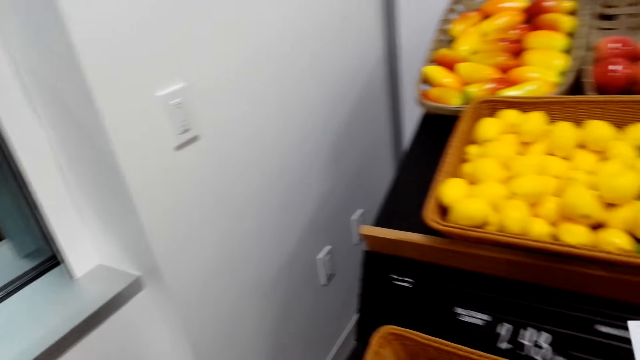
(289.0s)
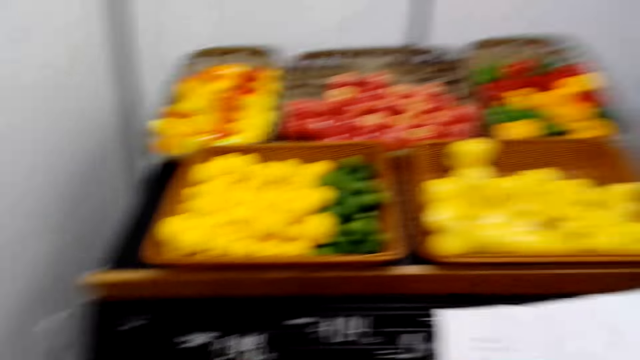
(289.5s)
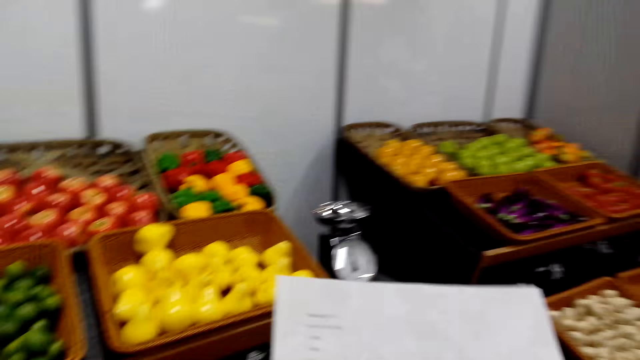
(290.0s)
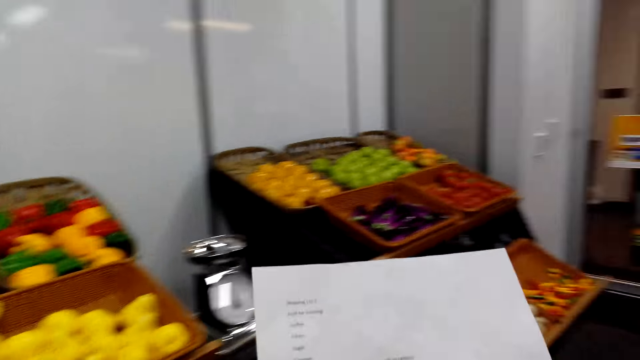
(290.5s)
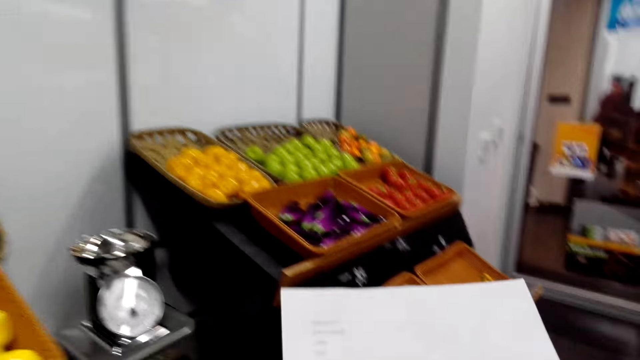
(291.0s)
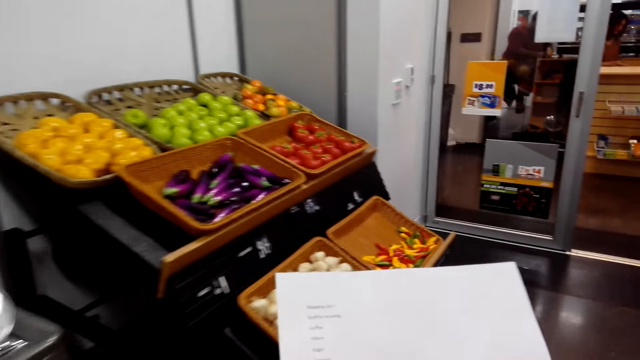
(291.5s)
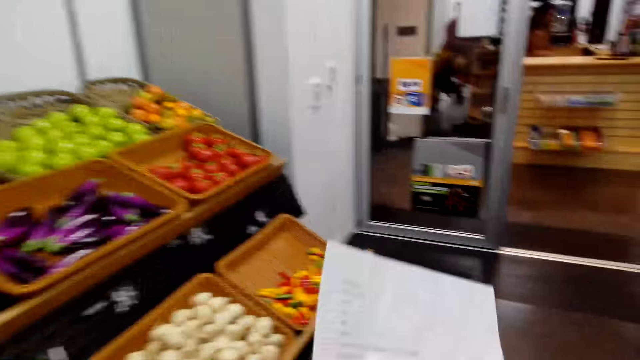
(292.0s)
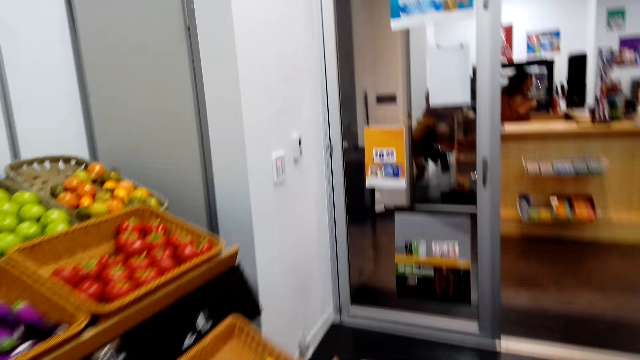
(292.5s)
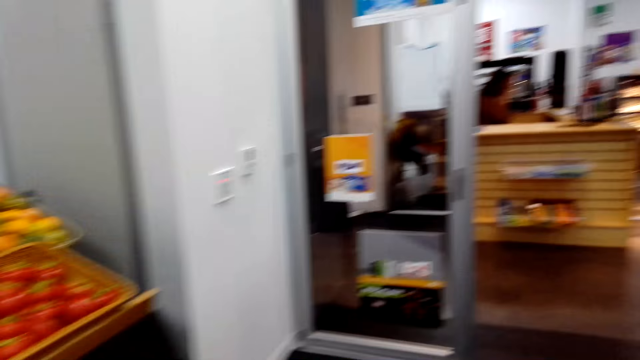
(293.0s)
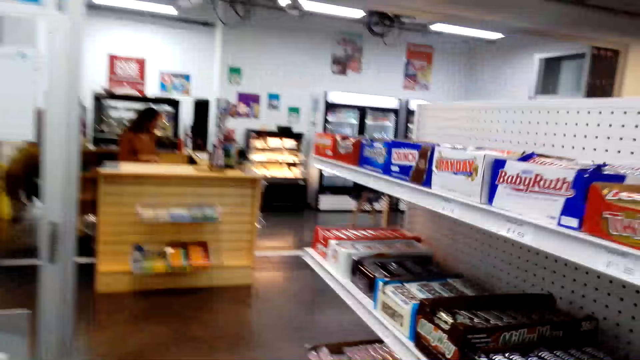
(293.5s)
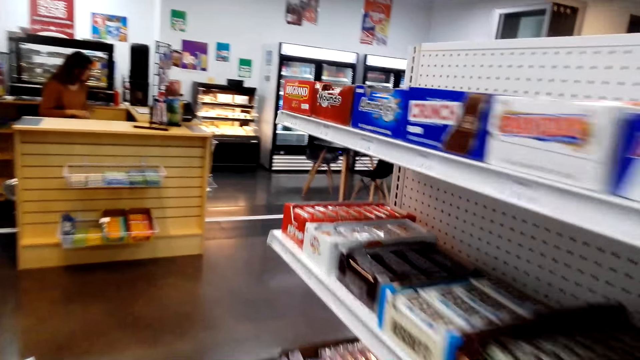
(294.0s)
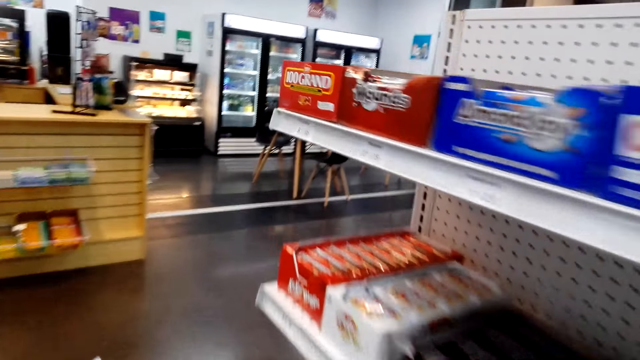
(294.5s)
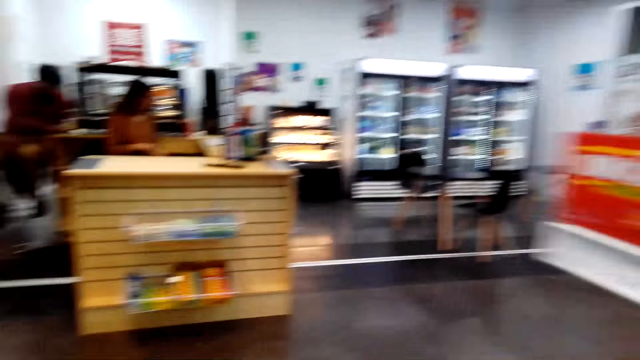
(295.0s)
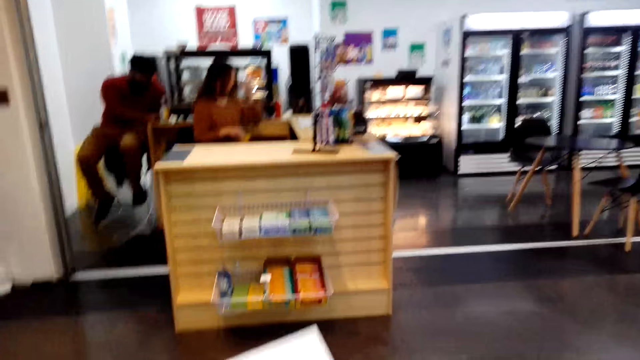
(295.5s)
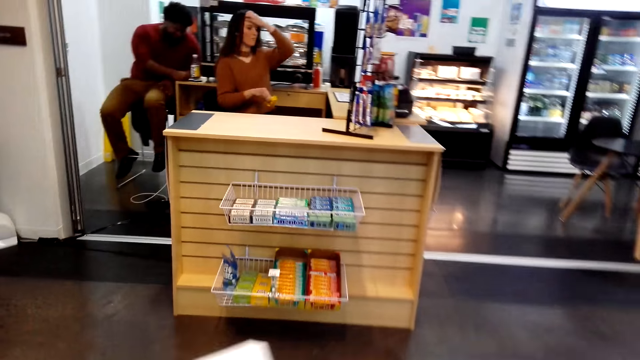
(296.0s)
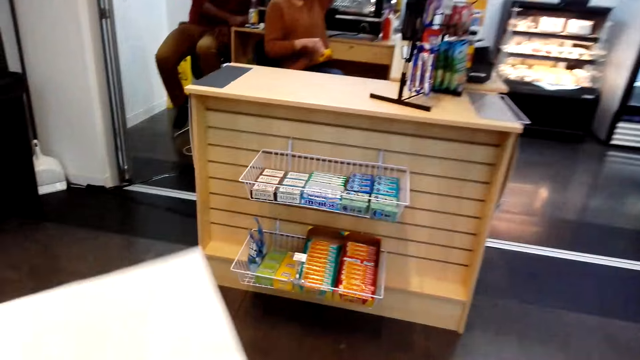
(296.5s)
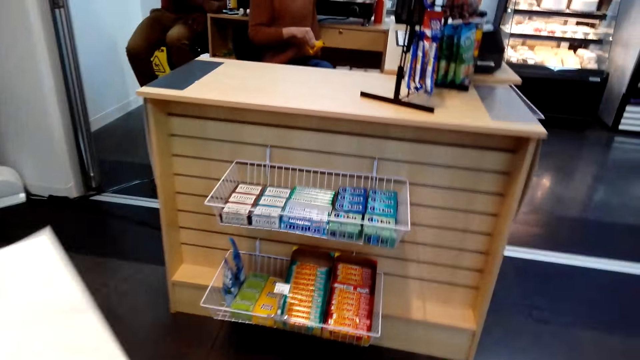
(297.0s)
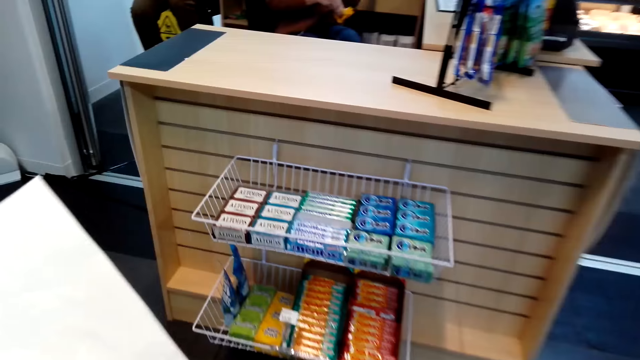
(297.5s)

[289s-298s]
The camera wearer walks.

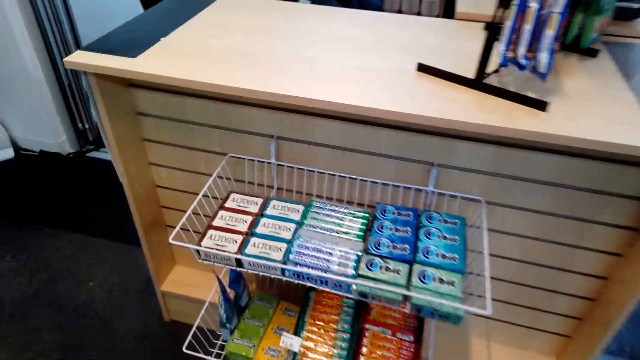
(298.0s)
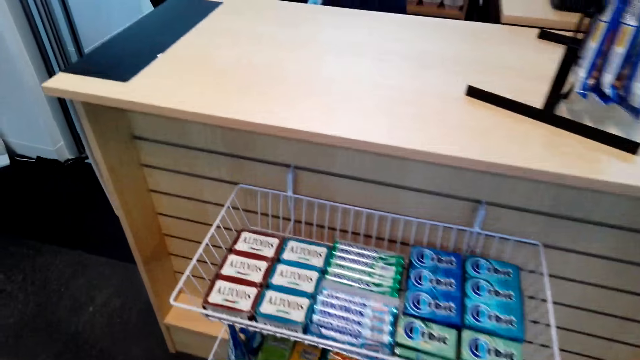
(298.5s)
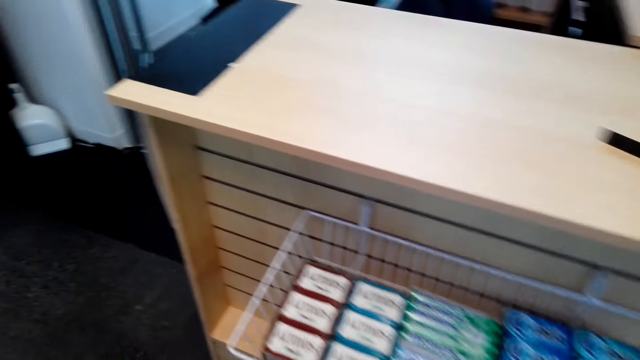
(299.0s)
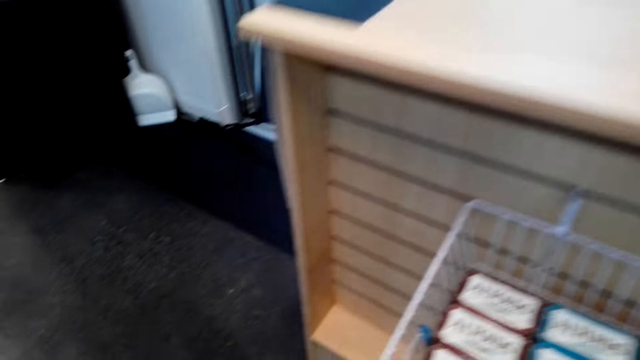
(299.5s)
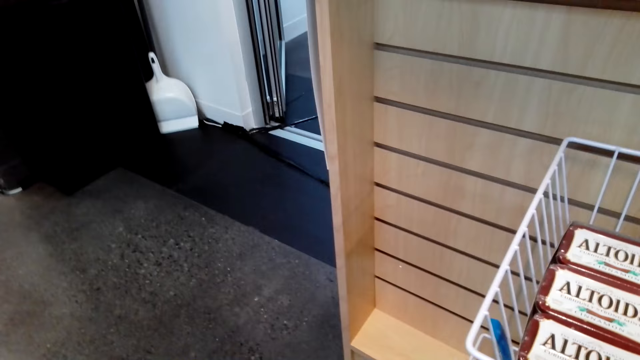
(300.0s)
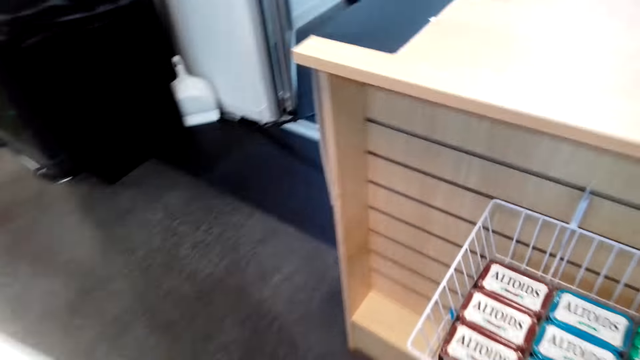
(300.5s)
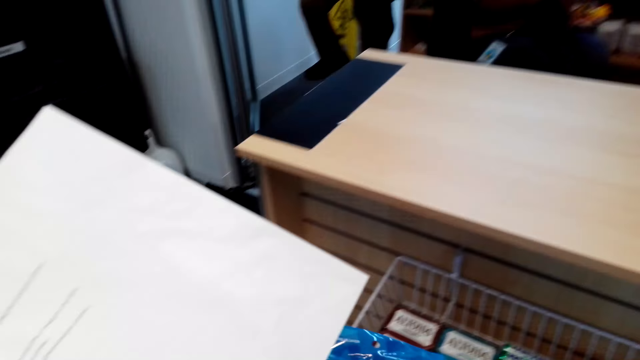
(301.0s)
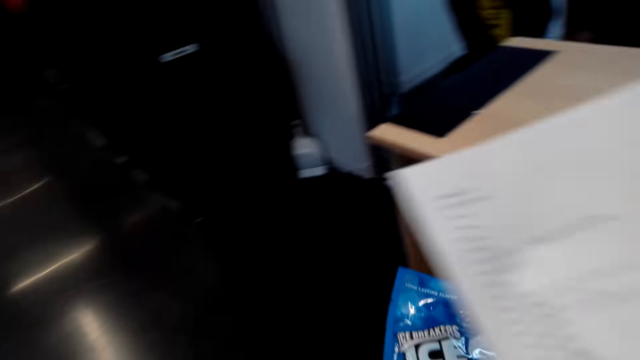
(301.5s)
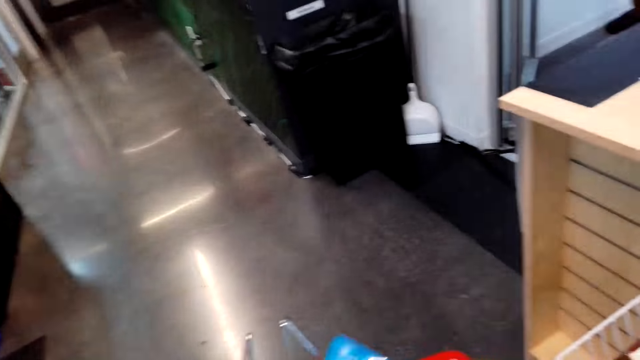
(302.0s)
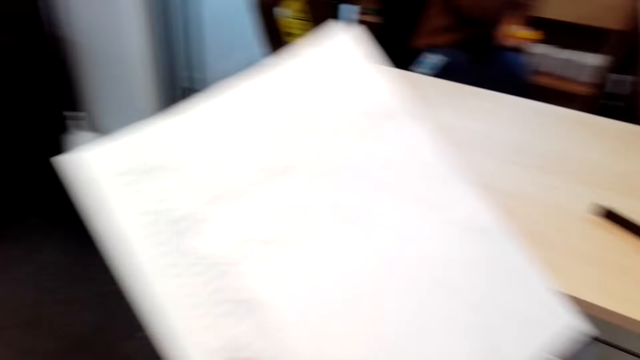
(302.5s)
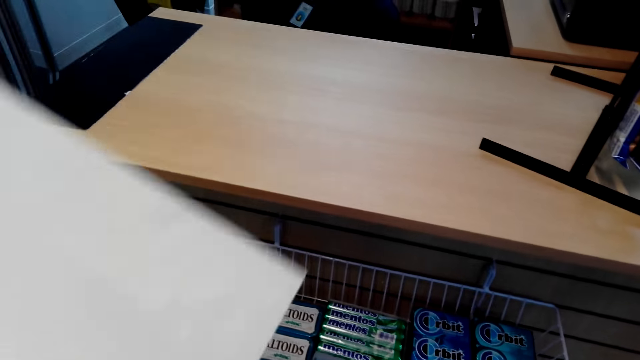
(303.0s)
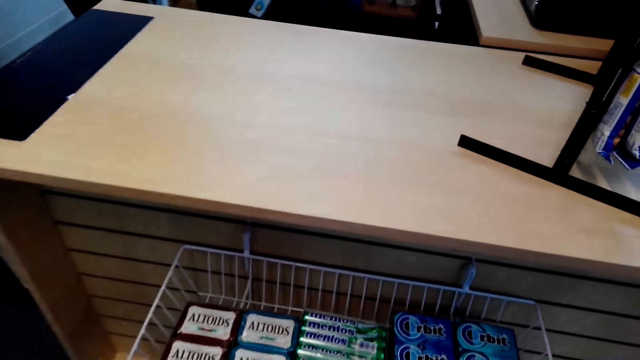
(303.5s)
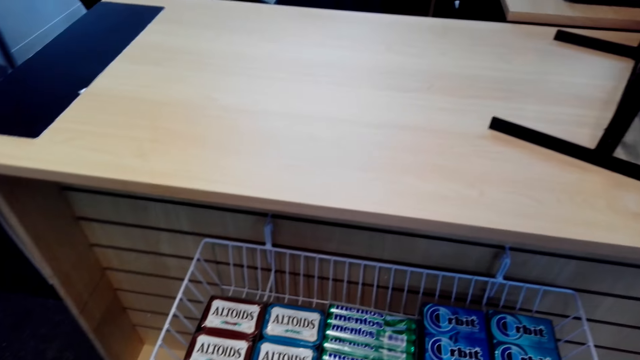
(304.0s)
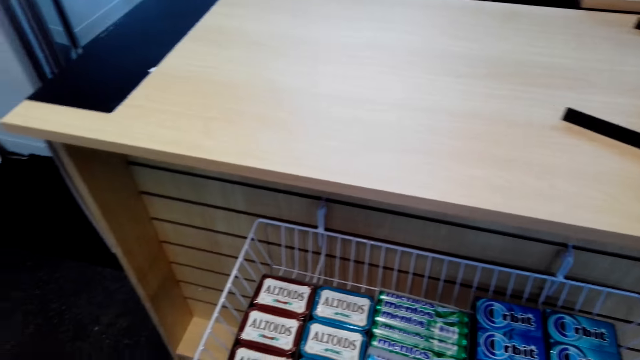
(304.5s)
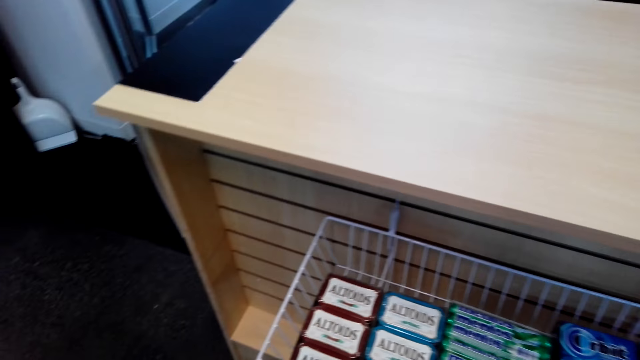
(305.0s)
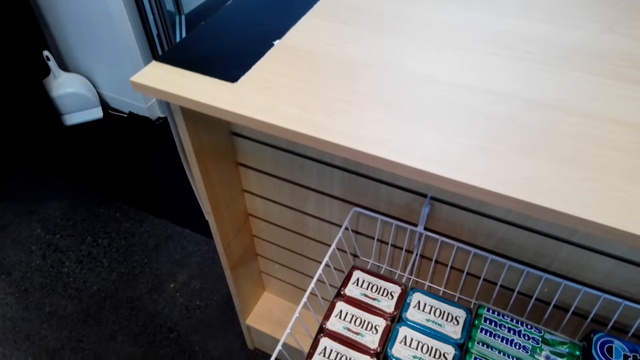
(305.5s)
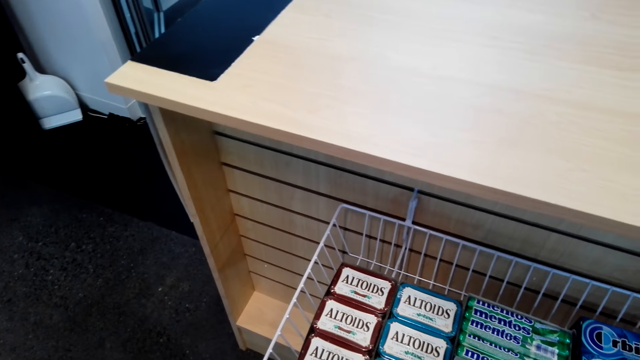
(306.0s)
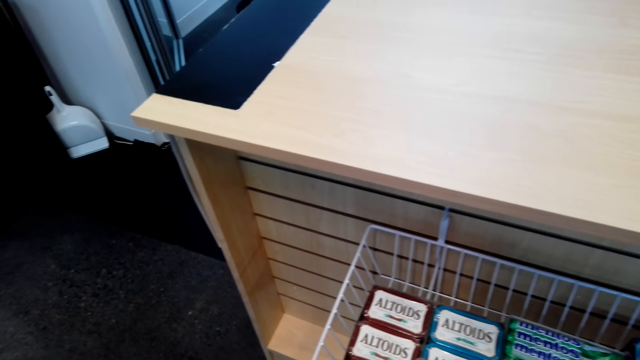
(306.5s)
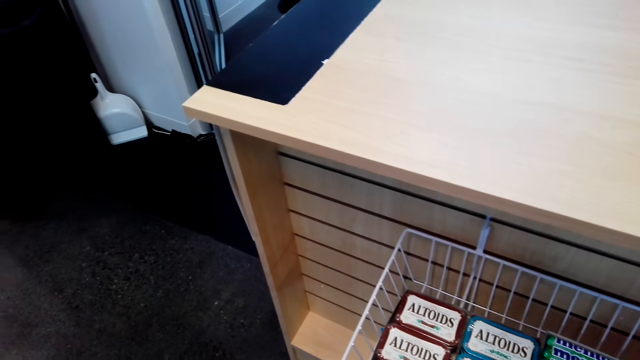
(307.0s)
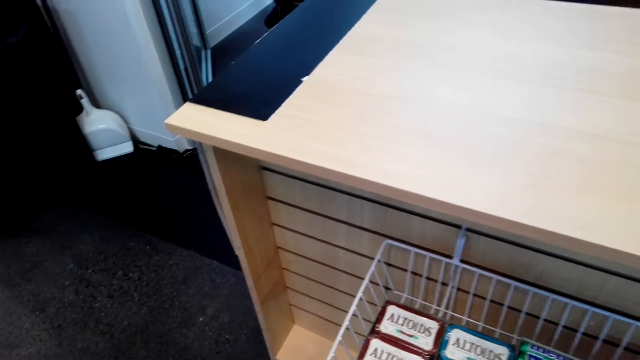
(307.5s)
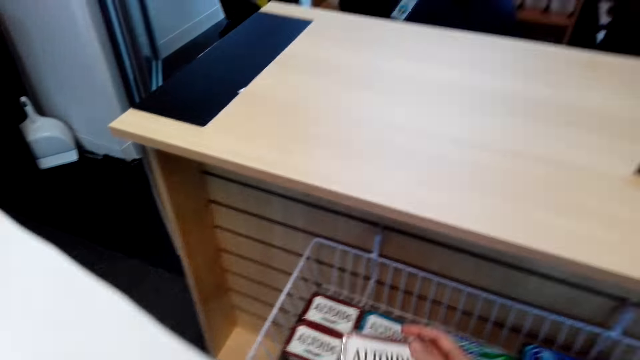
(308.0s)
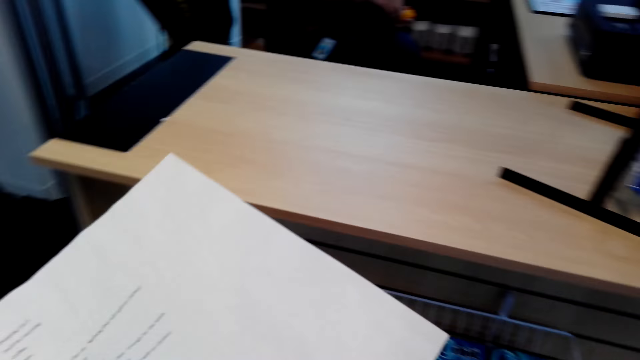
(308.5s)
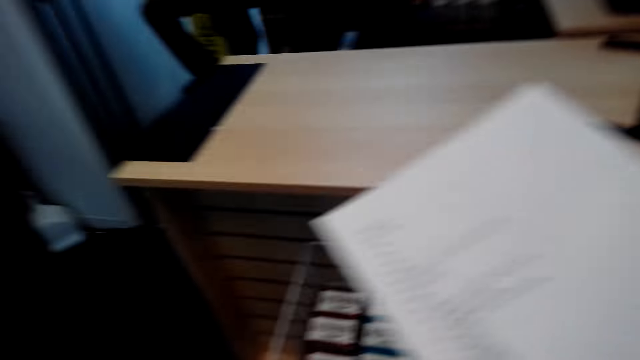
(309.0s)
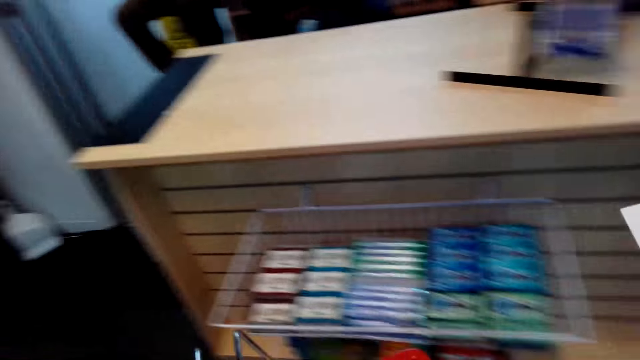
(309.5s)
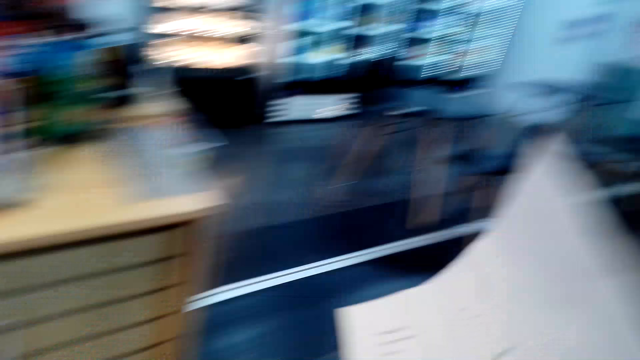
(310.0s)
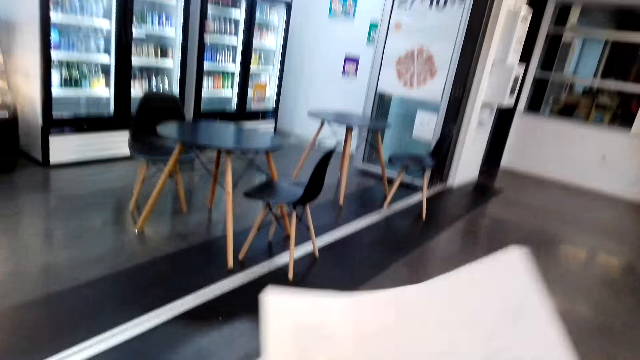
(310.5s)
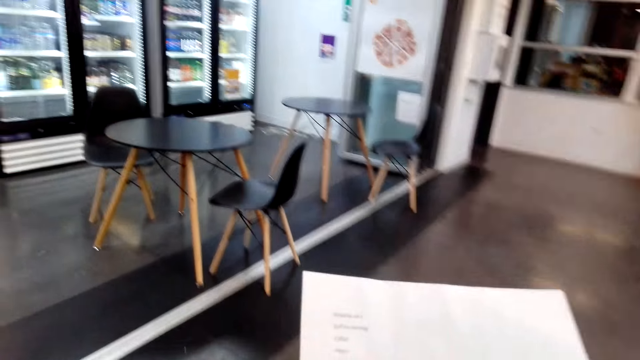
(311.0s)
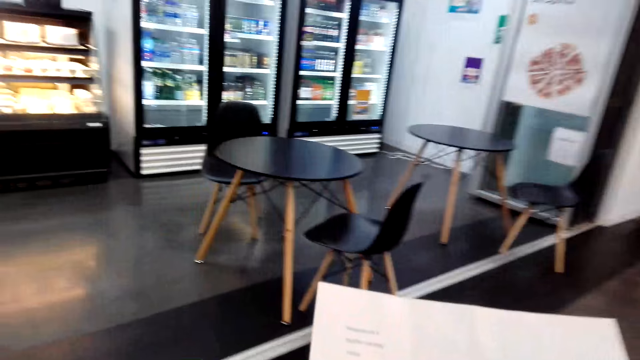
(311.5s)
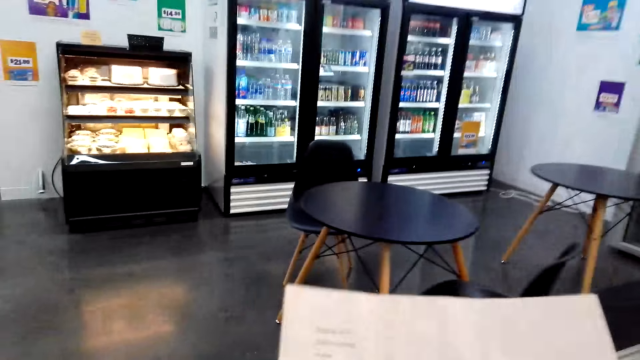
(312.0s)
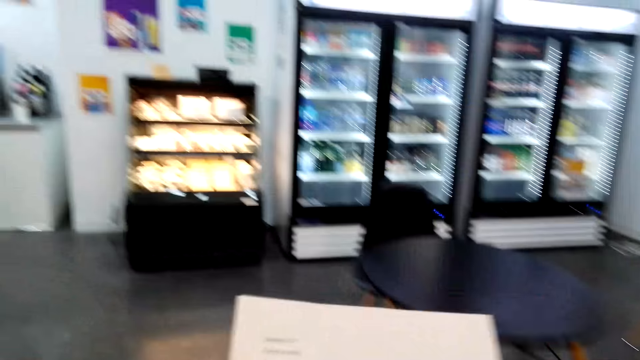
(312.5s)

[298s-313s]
The camera wearer picks a packet of ice breakers or mint from the rack. They put the packet of ice breakers in the shopping basket. They pick a packet of Altoids. They put the packet of mint back to the rack. They walk towards the bakery.
